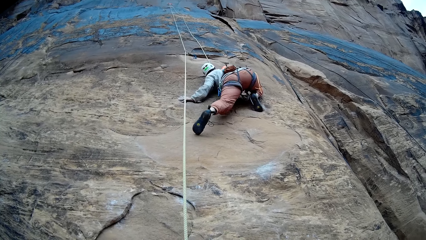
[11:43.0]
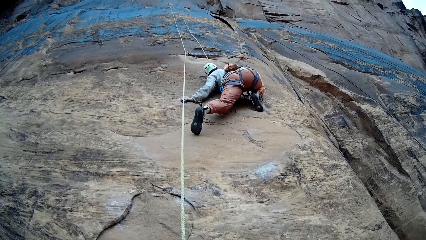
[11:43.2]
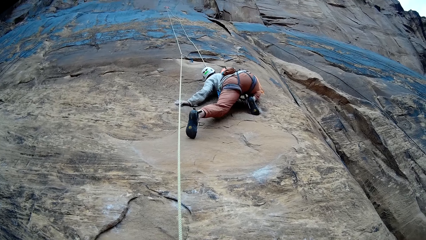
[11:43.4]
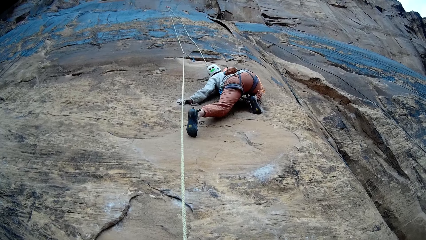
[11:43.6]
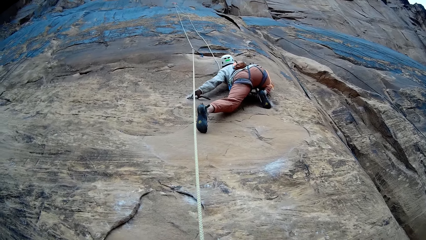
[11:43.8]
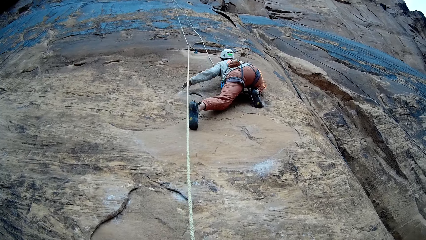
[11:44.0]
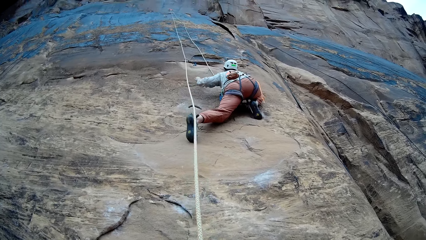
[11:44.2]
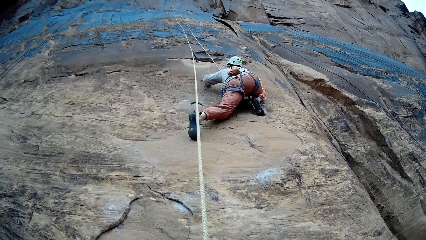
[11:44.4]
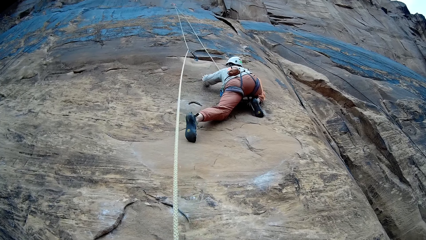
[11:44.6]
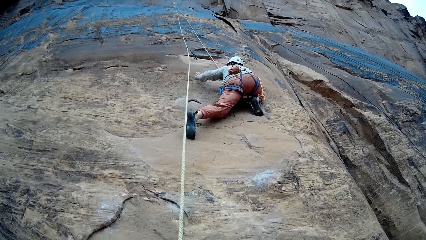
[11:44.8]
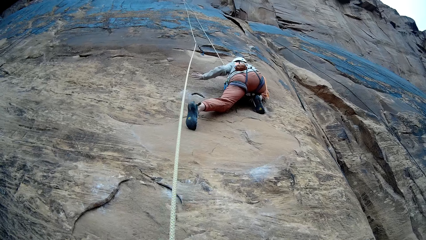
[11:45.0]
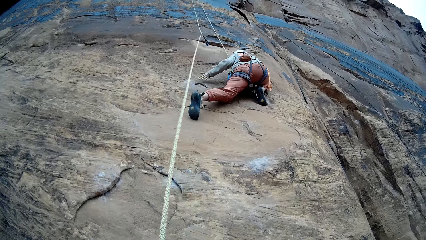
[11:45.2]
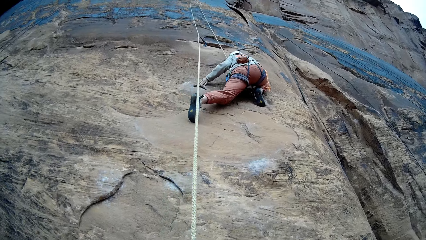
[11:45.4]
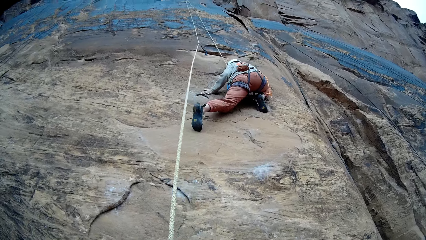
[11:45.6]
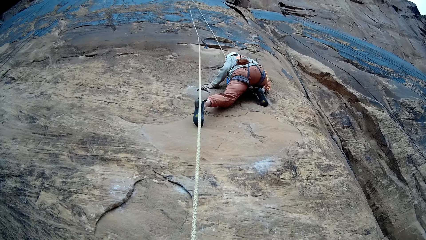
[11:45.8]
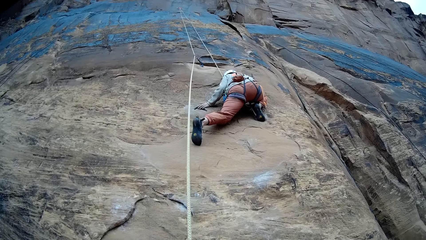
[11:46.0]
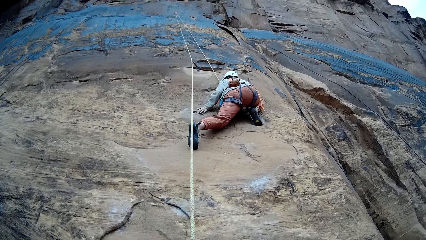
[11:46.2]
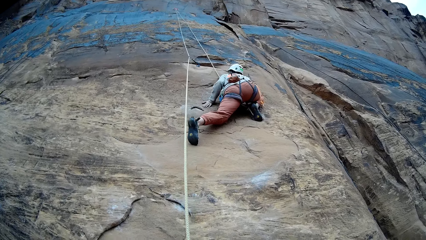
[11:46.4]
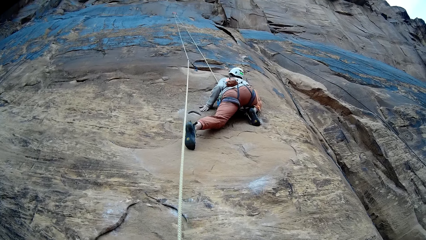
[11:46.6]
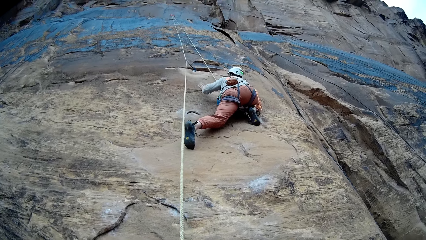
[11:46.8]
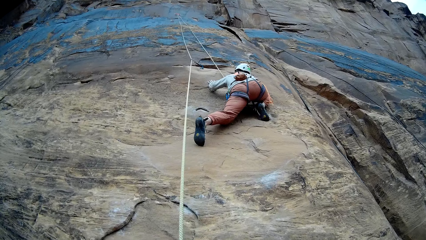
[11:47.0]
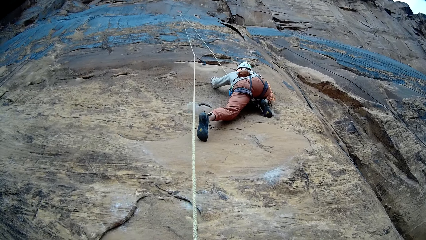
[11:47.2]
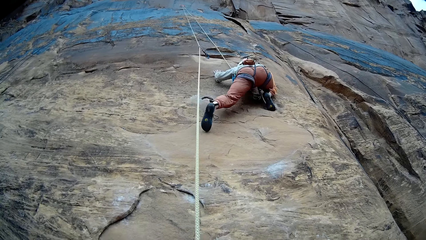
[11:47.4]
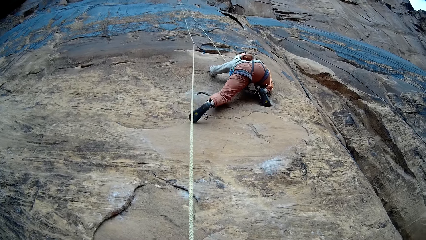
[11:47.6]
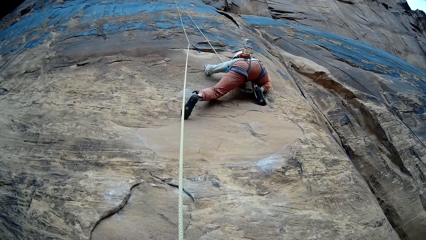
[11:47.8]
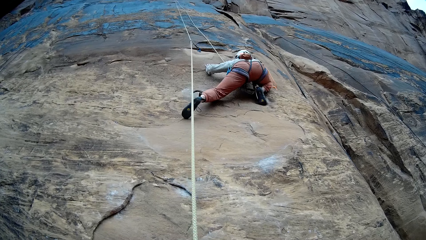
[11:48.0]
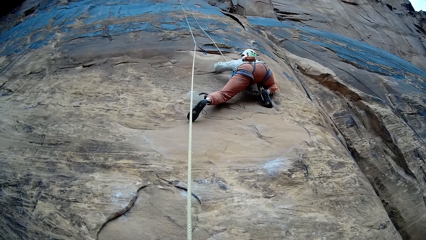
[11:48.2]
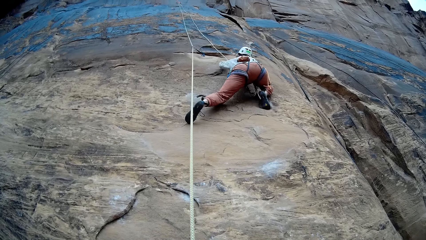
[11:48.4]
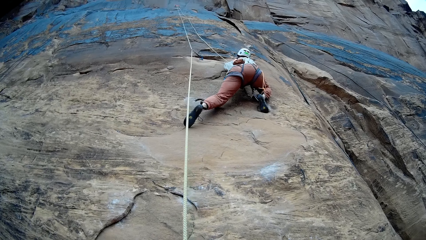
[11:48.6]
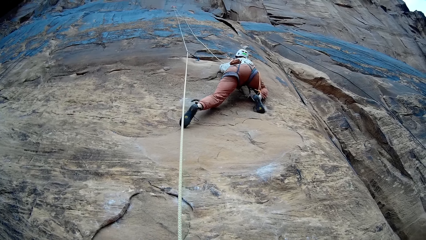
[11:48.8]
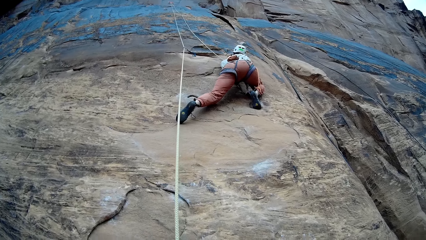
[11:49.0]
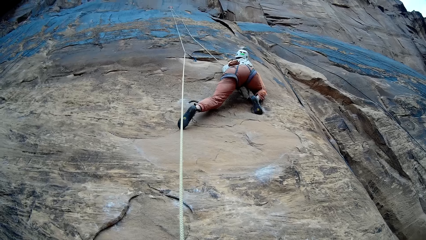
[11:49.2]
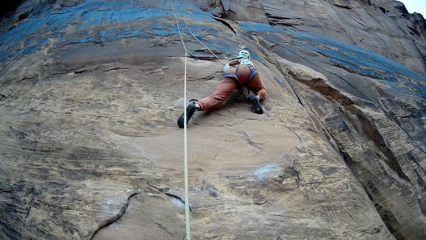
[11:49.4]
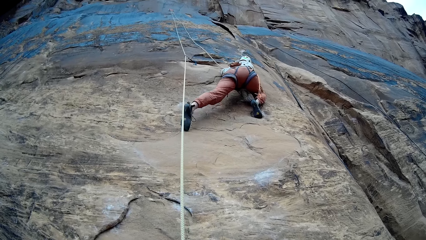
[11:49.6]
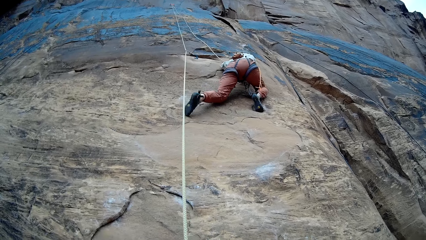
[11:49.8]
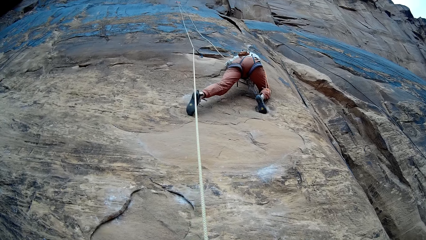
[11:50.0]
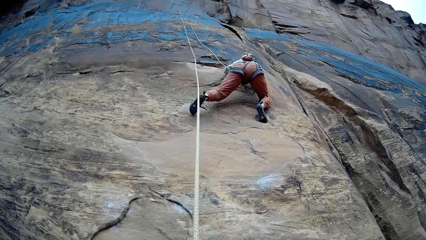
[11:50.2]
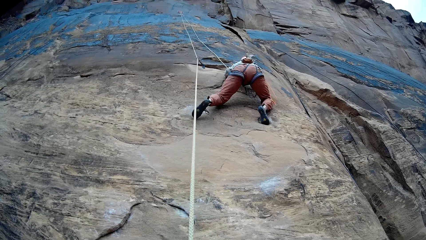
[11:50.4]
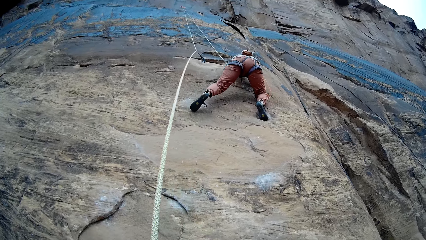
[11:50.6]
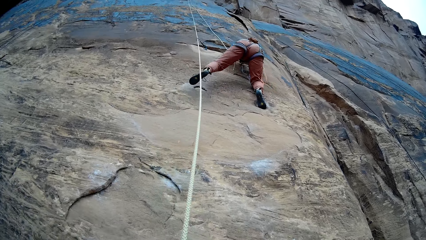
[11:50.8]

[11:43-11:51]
The camera wearer pulls the rope.
